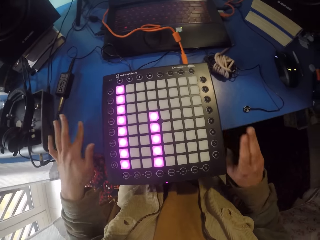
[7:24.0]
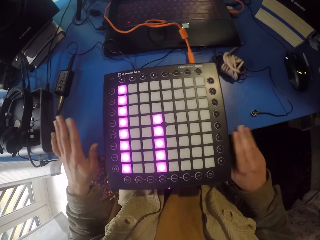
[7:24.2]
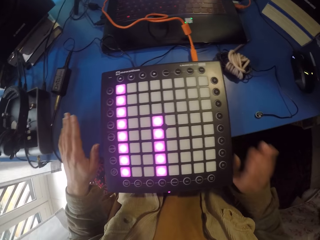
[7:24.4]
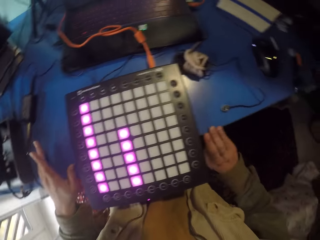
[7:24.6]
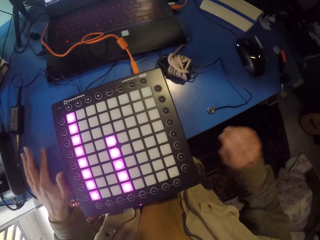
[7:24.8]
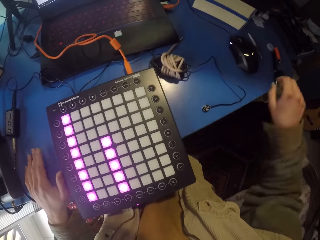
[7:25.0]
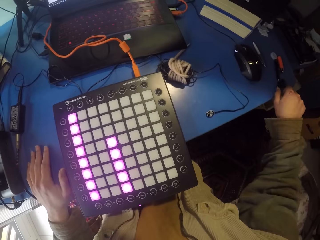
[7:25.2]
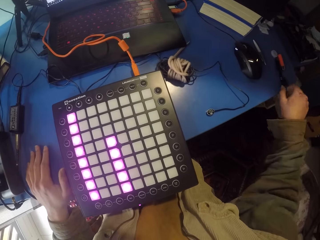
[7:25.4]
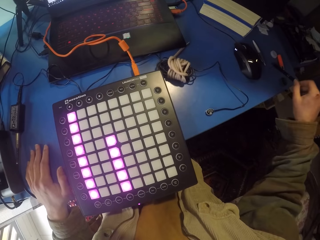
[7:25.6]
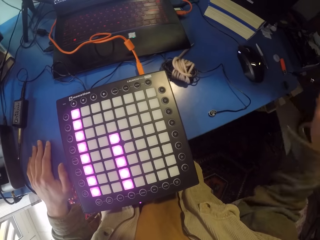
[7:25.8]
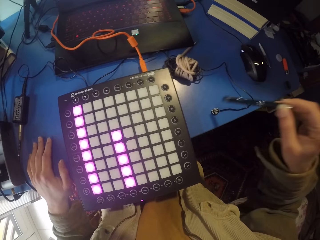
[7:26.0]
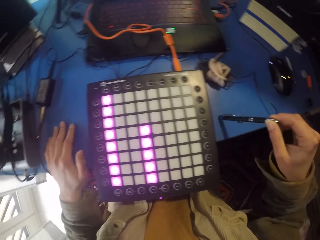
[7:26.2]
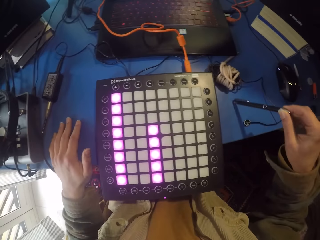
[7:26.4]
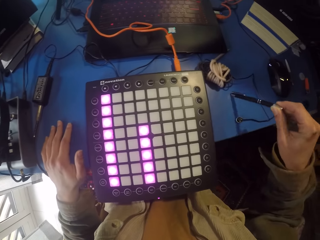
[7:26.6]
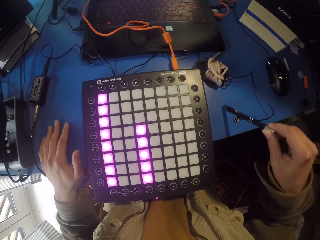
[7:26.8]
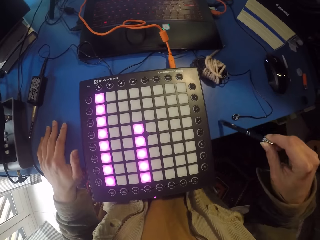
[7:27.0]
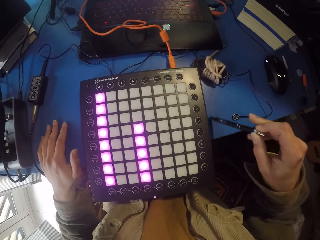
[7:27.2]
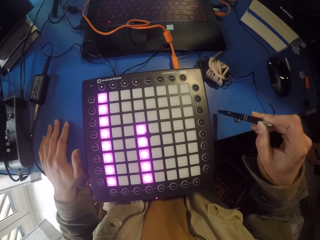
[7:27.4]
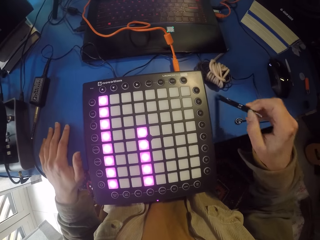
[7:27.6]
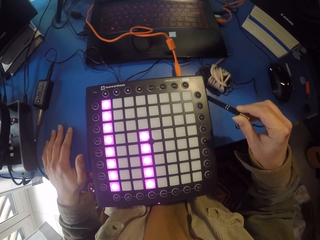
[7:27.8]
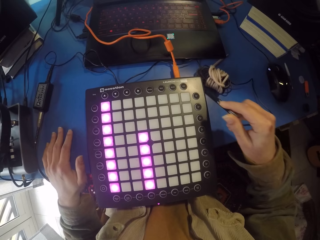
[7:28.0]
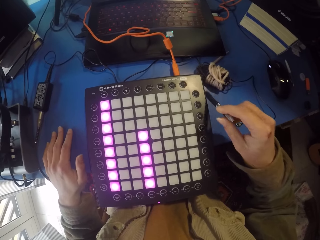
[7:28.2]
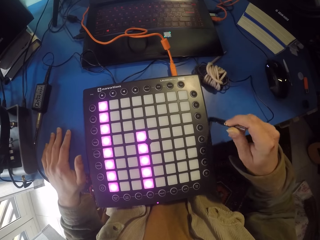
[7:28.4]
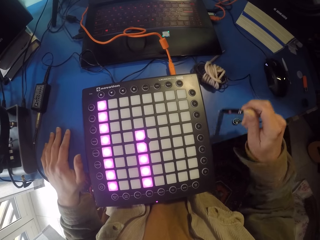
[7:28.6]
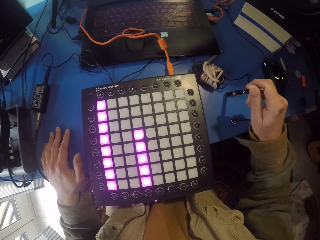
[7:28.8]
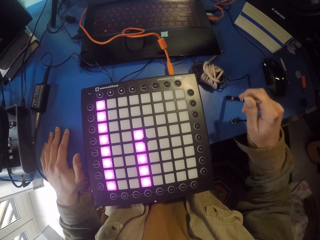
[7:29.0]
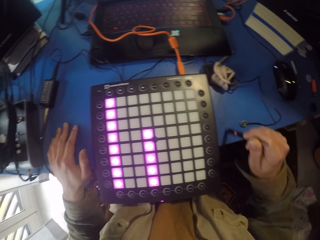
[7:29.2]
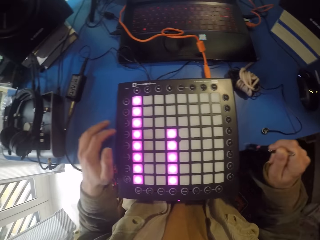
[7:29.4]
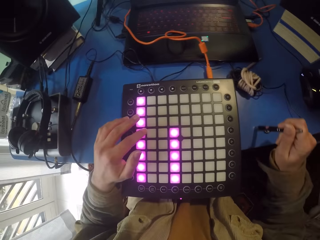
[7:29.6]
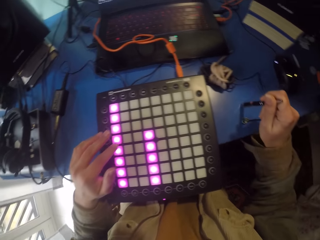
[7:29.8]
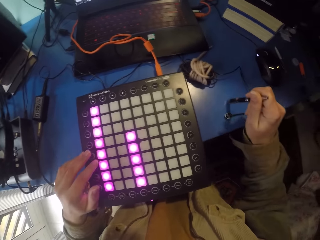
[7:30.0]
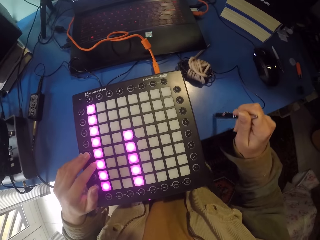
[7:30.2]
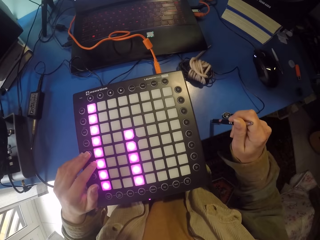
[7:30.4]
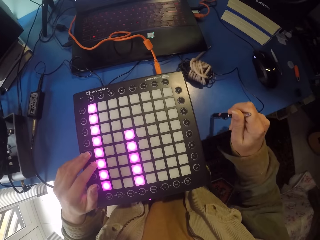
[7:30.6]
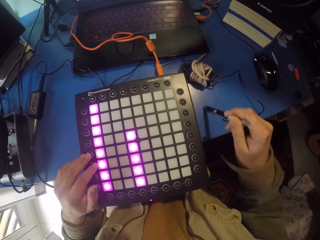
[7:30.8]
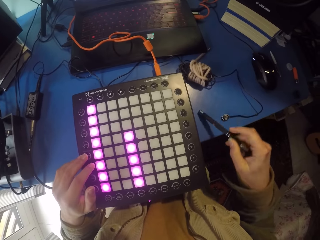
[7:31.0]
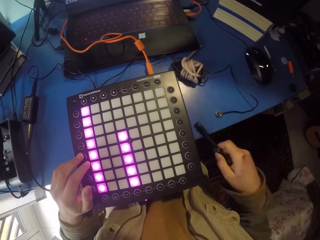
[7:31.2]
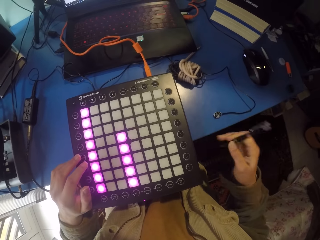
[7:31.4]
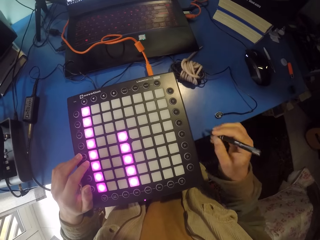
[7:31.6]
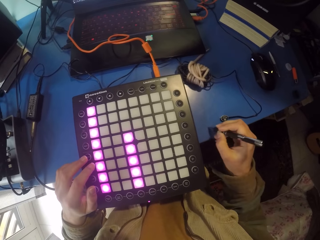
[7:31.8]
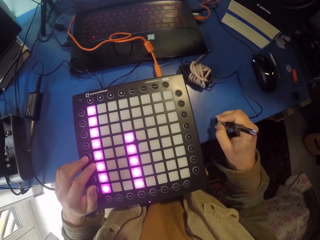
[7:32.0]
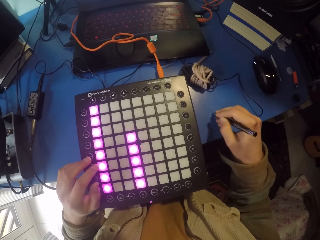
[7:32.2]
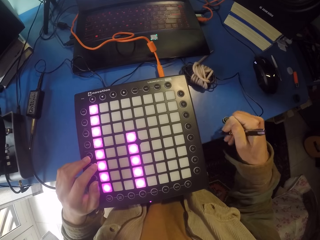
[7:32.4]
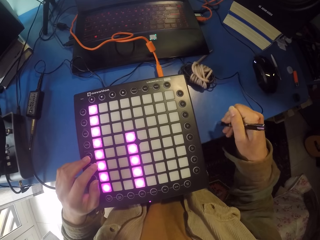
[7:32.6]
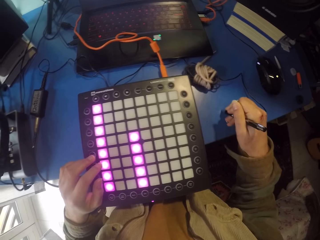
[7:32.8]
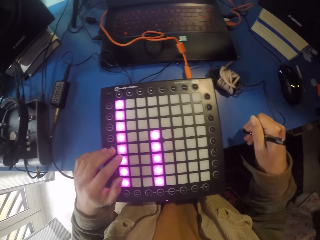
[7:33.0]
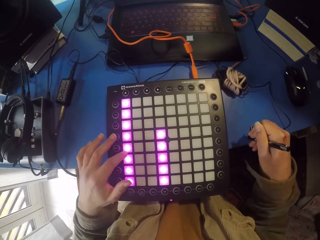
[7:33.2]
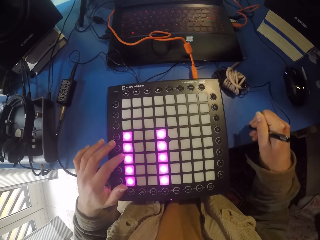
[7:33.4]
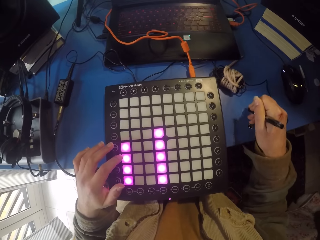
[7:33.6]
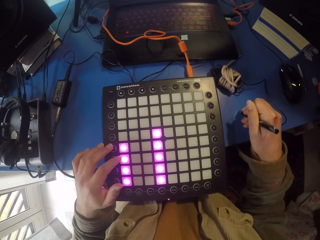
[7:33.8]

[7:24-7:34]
The camera wearer taps the table with both hands. They pick up the pen. They move the pen in the table. They tap with the pen. They write on the table.

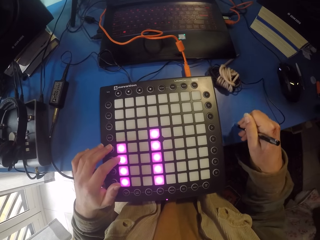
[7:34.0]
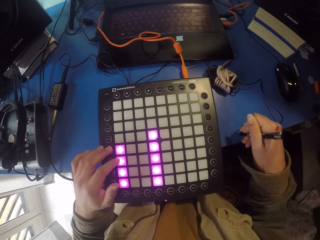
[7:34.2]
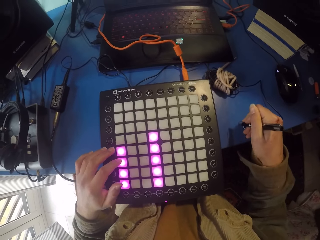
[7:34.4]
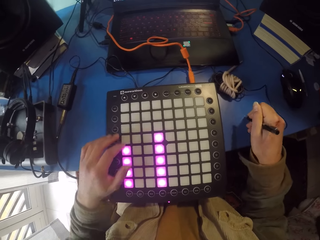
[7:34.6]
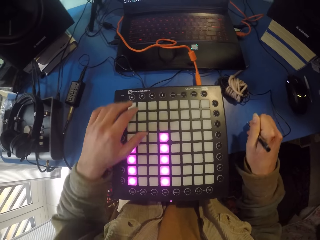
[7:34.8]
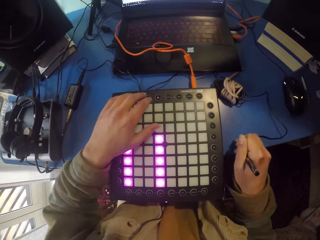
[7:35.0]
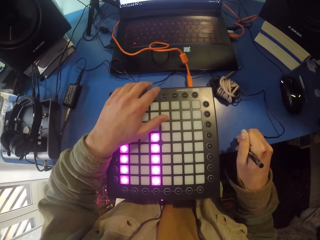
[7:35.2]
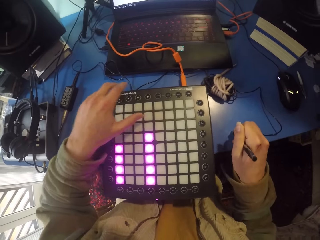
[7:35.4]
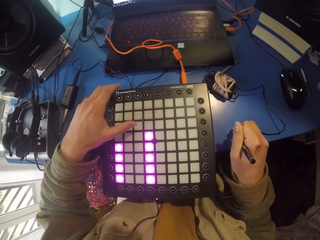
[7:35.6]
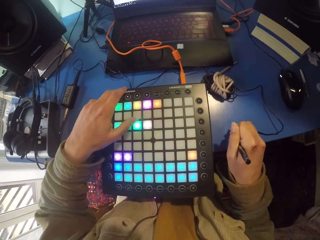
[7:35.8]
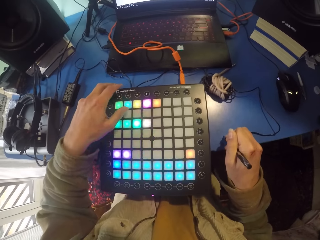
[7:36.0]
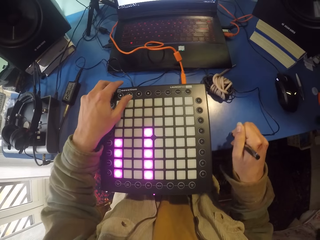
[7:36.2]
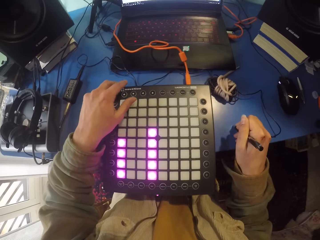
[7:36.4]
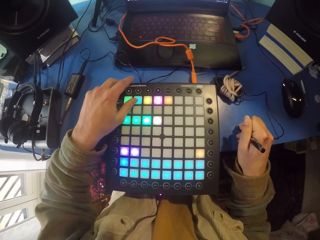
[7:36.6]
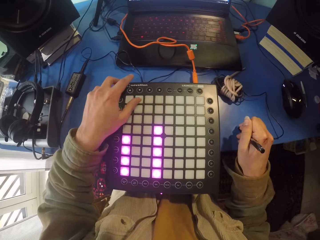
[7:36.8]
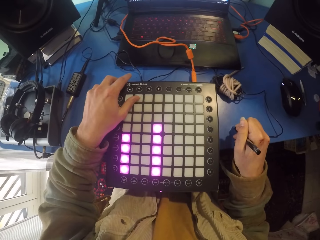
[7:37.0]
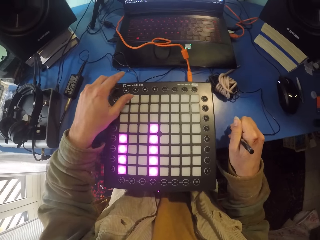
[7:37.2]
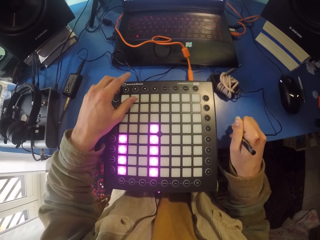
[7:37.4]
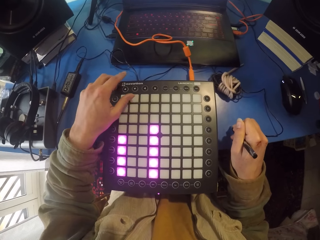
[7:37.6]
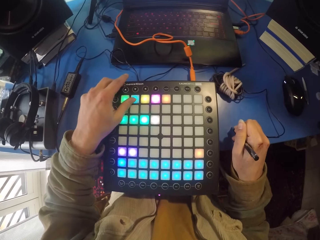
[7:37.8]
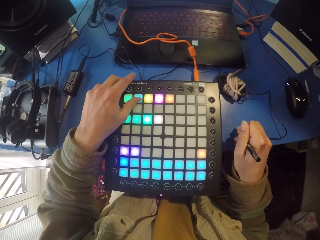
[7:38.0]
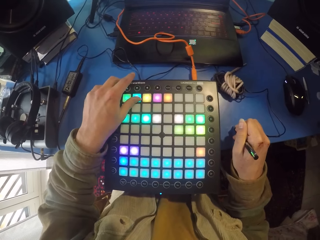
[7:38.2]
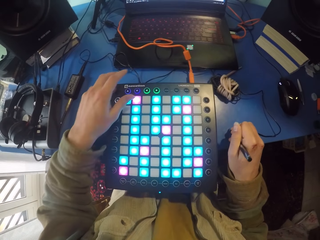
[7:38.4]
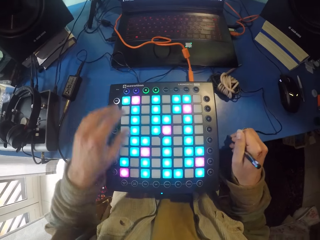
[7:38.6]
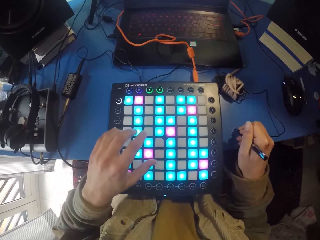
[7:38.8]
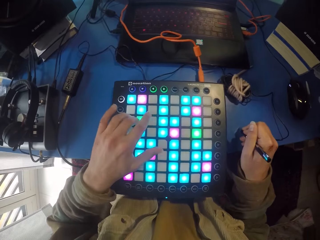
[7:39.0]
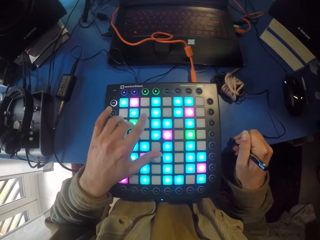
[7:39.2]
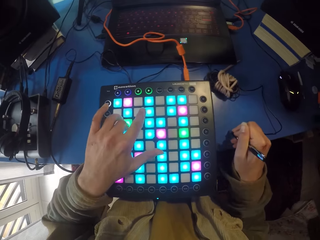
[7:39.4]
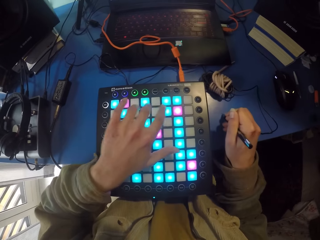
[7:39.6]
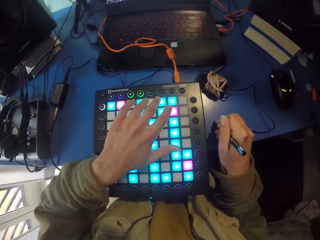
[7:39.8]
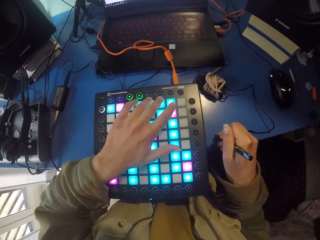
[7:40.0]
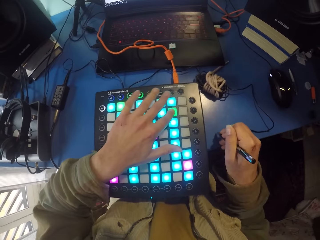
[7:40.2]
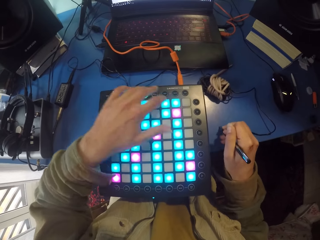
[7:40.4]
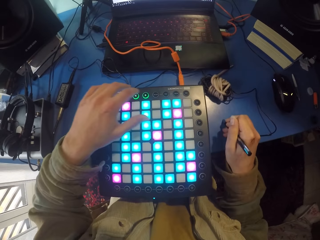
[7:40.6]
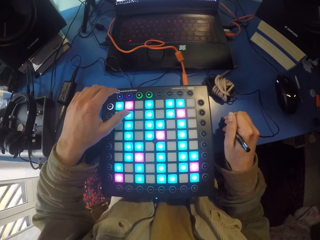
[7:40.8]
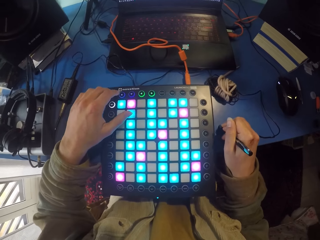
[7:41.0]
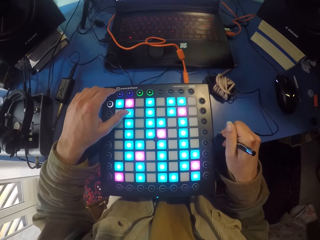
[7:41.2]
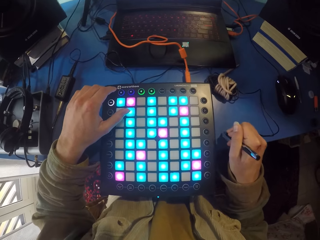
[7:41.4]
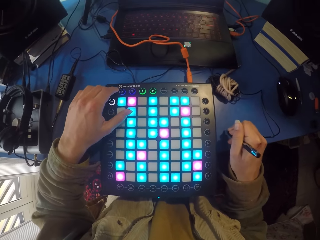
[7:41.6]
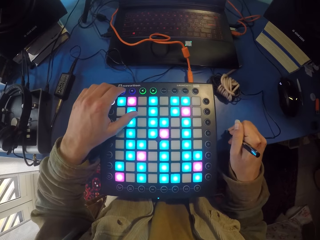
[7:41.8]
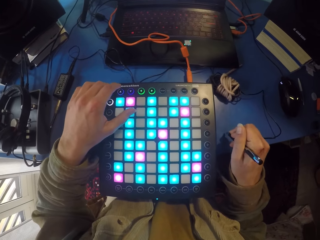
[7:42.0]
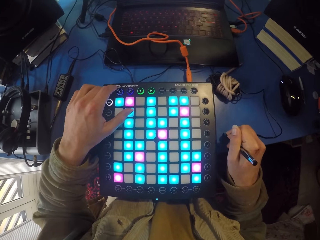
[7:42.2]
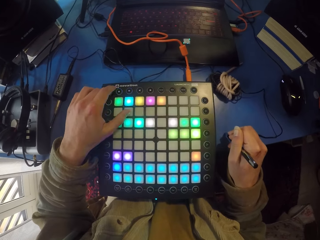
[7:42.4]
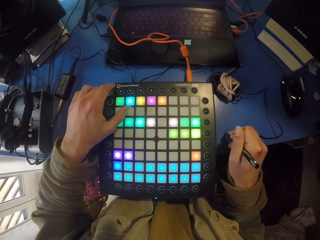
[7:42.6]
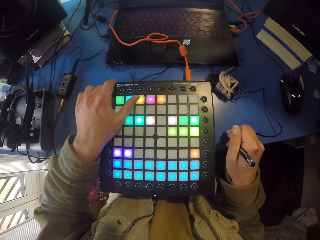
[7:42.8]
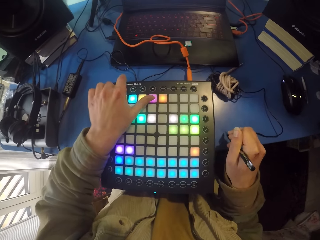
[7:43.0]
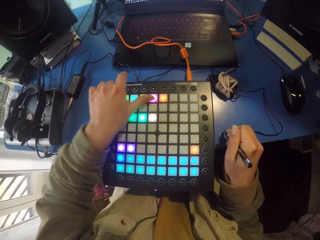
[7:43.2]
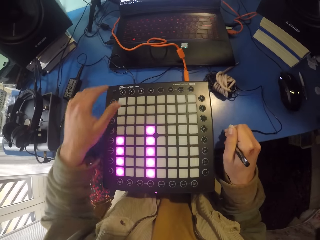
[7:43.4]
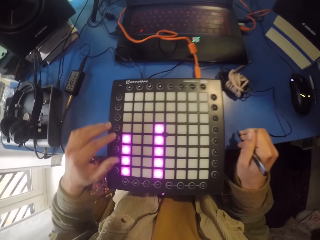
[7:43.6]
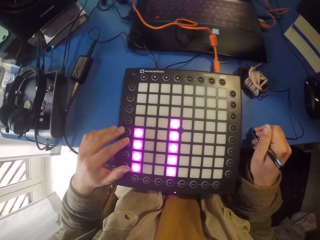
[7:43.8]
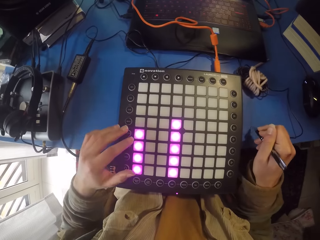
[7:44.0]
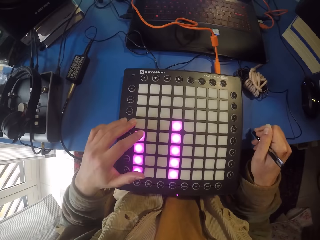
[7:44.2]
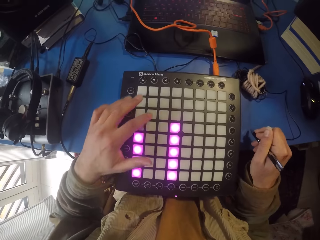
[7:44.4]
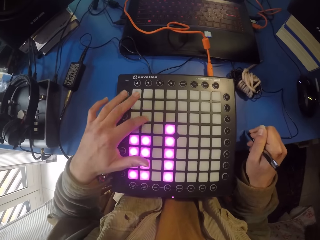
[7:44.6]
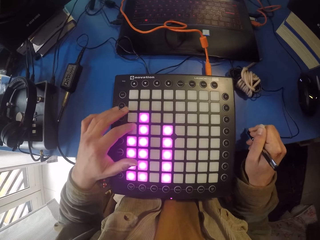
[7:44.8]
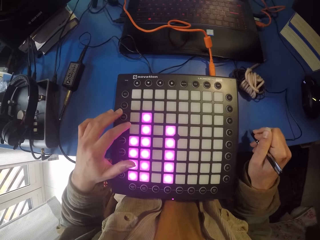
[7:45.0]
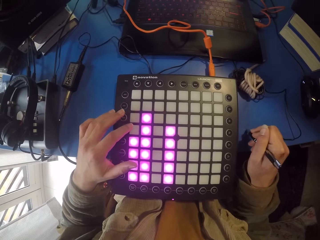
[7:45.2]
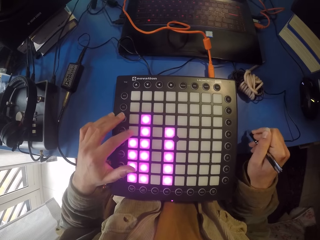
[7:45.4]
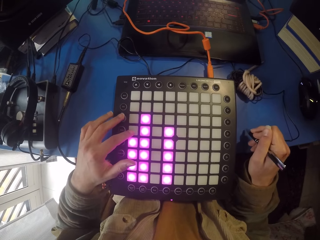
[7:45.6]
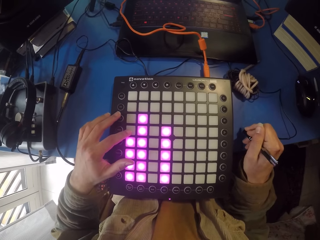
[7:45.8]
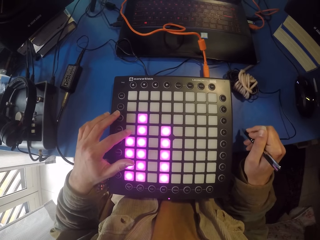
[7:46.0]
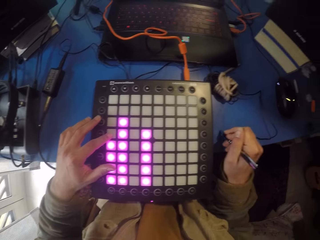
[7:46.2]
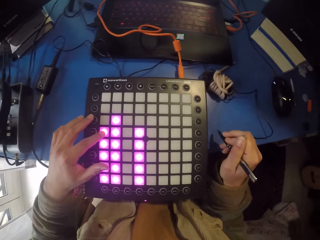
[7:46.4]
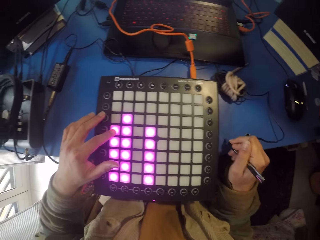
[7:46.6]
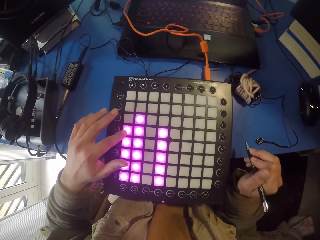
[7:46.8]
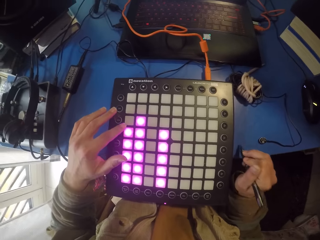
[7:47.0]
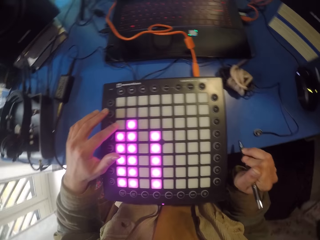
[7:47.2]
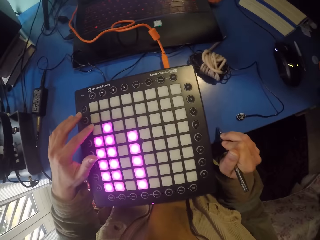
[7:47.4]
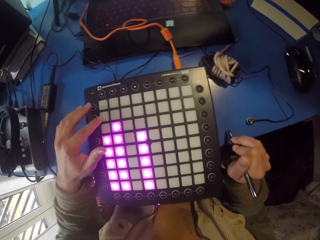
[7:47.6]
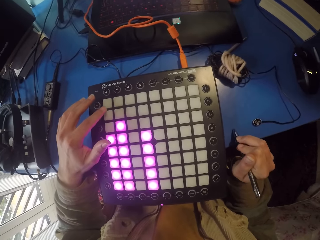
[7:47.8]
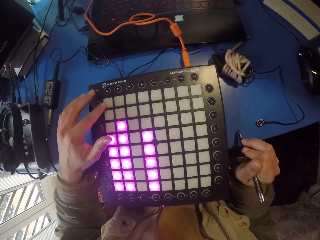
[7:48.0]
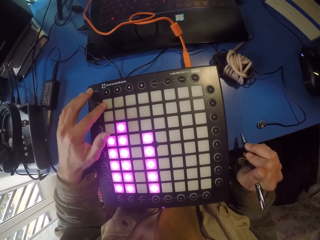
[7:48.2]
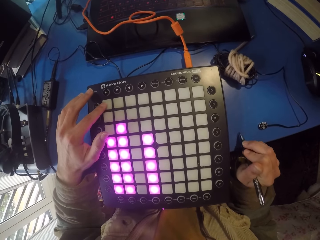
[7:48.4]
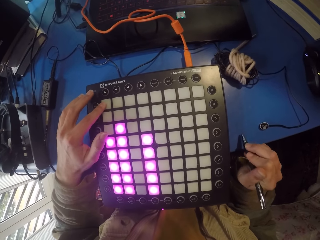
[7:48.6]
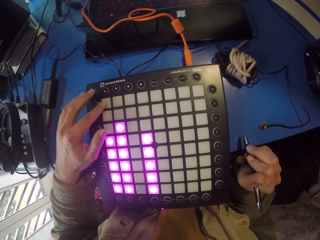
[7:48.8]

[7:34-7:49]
The camera wearer presses the piano. They write on the table. They press the piano. They write on the table. They press the piano. They write on the table. They press the piano. They tap with the pen. They press the piano. They tap with the pen. They press the piano.
